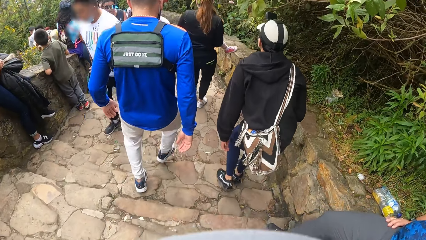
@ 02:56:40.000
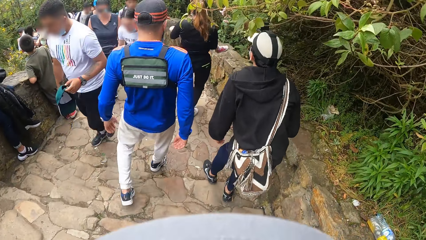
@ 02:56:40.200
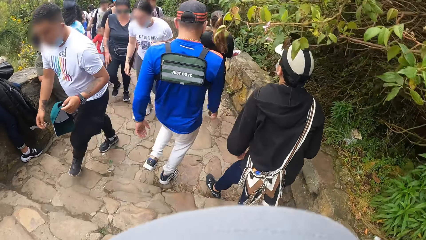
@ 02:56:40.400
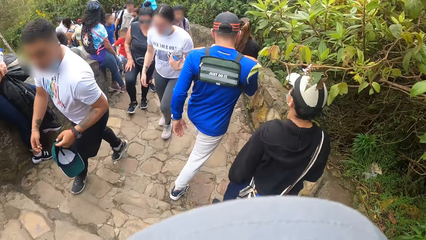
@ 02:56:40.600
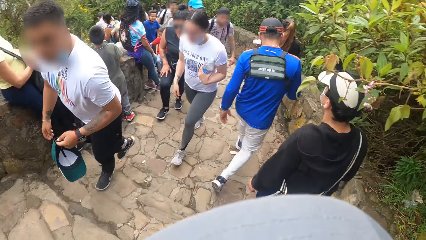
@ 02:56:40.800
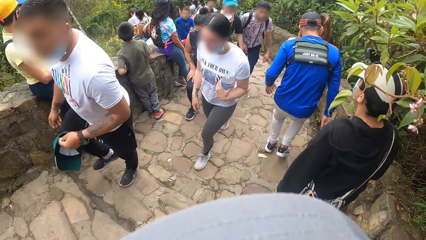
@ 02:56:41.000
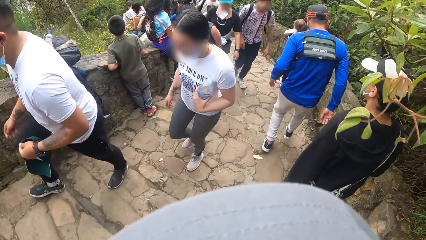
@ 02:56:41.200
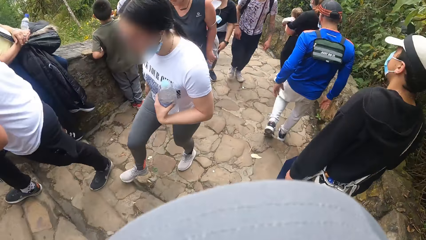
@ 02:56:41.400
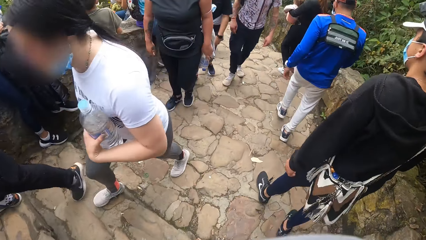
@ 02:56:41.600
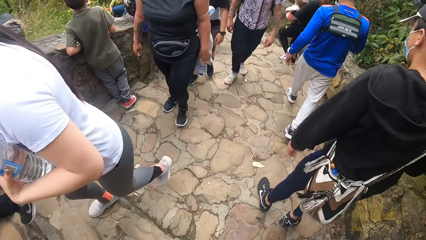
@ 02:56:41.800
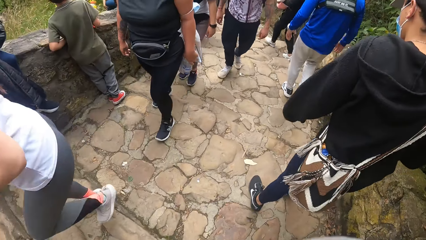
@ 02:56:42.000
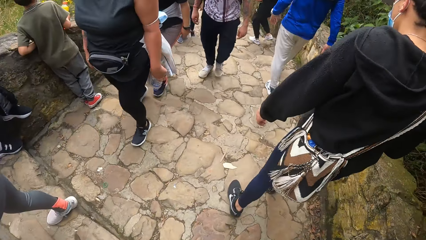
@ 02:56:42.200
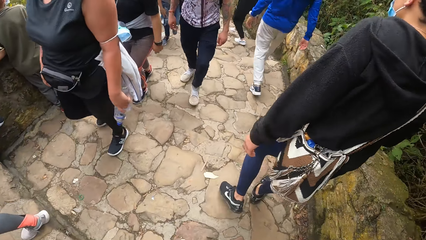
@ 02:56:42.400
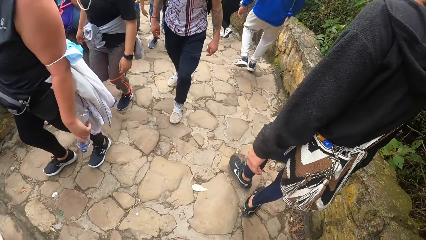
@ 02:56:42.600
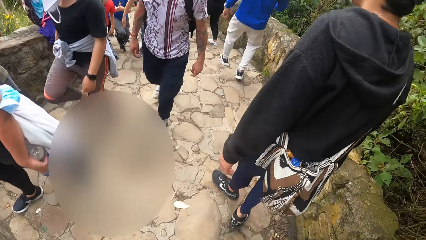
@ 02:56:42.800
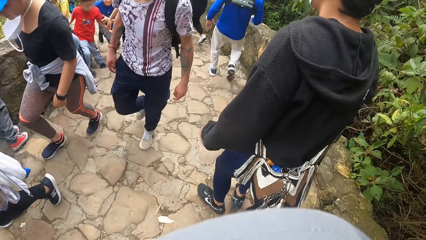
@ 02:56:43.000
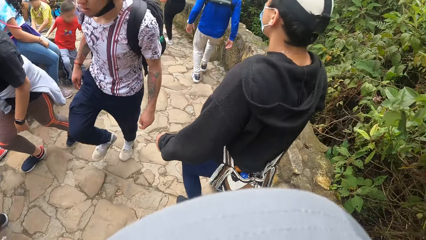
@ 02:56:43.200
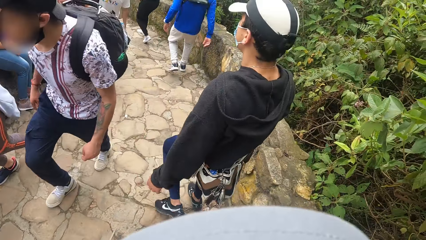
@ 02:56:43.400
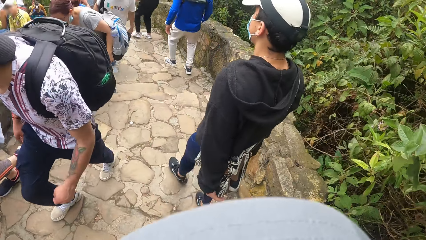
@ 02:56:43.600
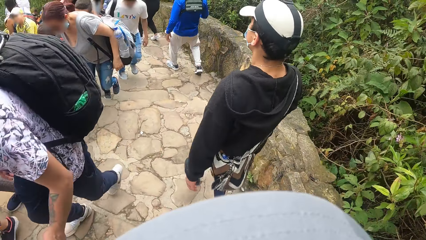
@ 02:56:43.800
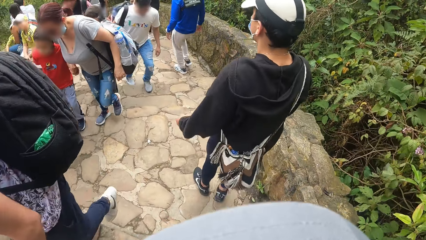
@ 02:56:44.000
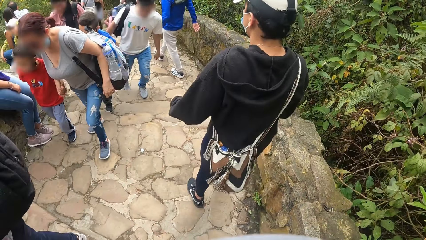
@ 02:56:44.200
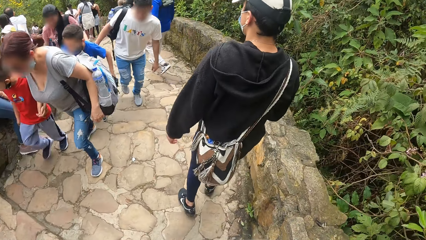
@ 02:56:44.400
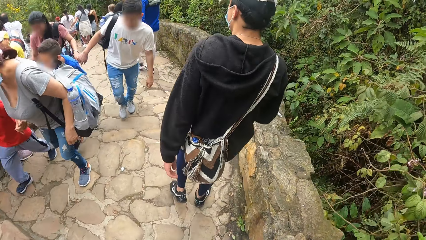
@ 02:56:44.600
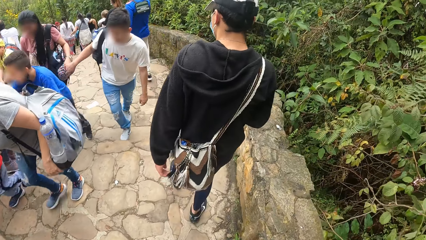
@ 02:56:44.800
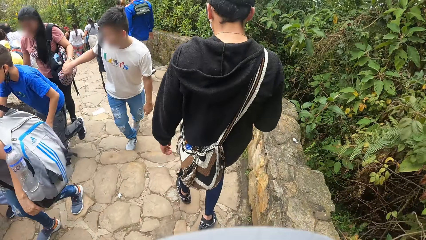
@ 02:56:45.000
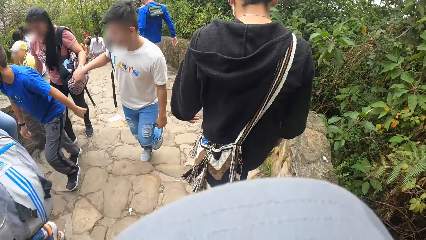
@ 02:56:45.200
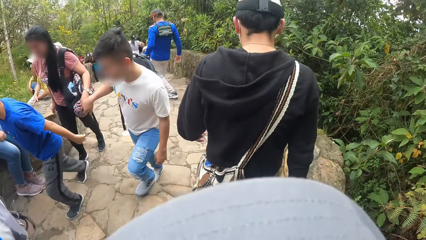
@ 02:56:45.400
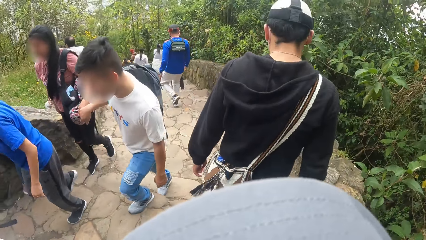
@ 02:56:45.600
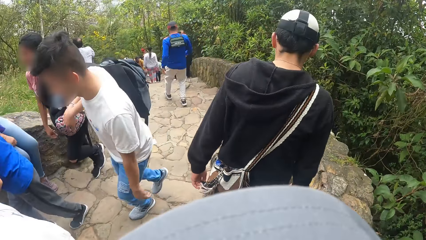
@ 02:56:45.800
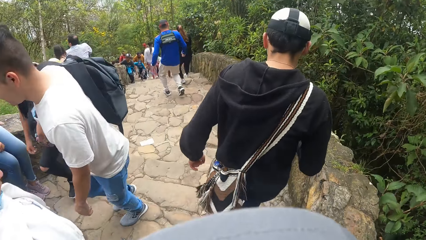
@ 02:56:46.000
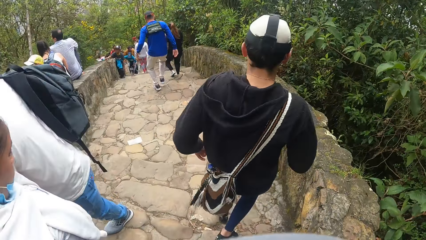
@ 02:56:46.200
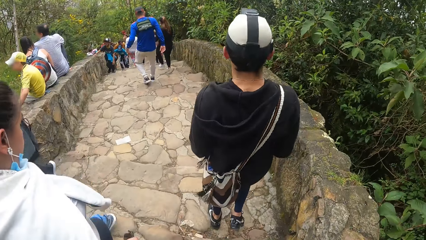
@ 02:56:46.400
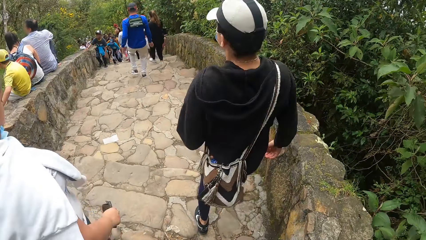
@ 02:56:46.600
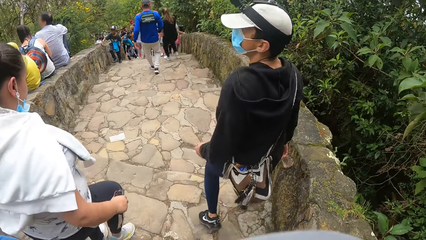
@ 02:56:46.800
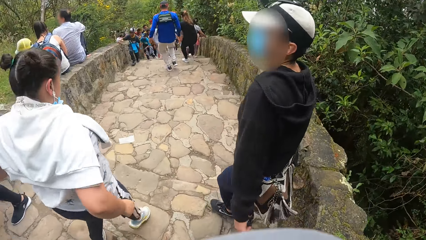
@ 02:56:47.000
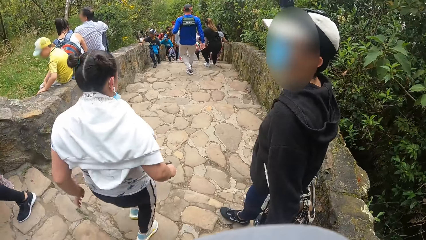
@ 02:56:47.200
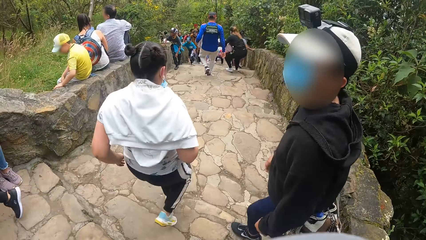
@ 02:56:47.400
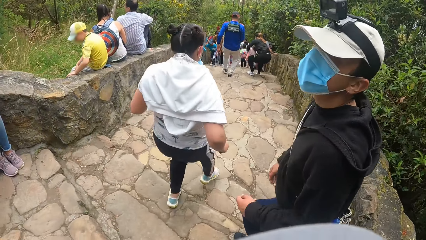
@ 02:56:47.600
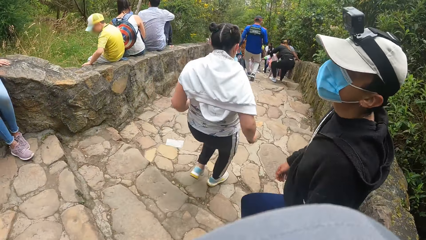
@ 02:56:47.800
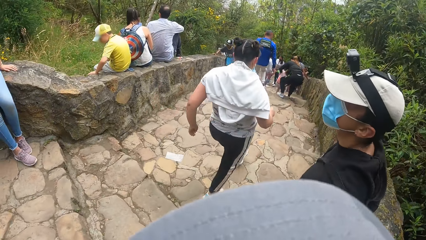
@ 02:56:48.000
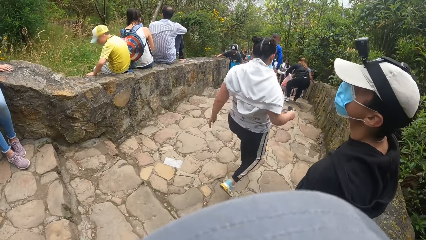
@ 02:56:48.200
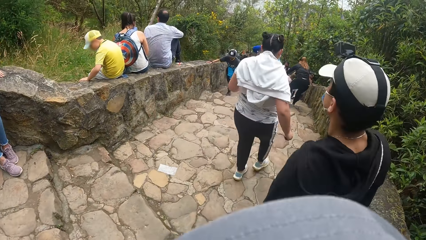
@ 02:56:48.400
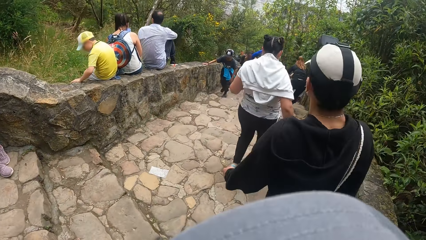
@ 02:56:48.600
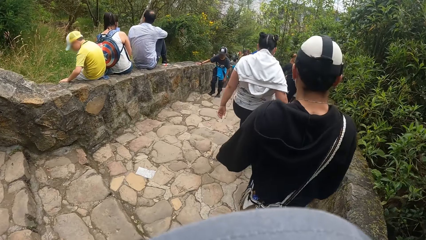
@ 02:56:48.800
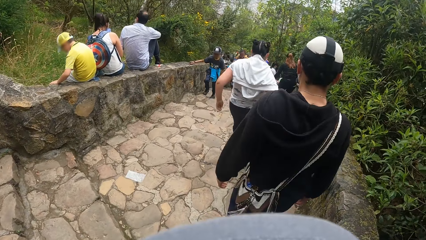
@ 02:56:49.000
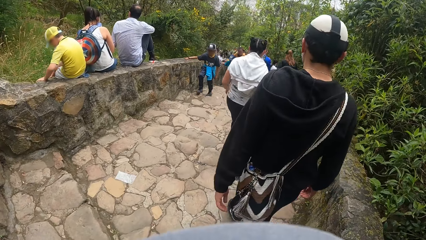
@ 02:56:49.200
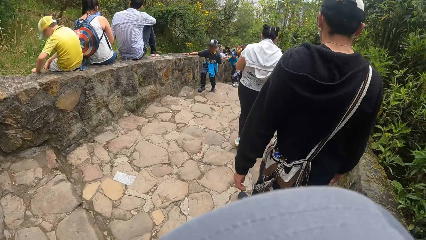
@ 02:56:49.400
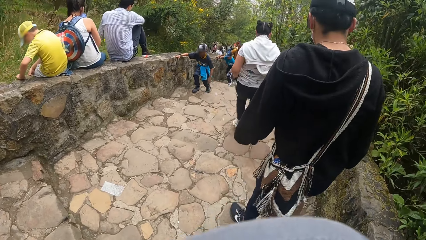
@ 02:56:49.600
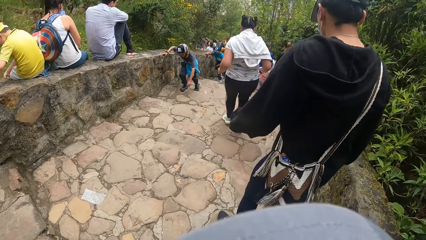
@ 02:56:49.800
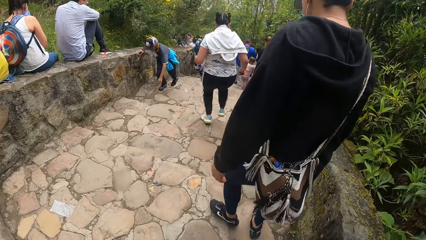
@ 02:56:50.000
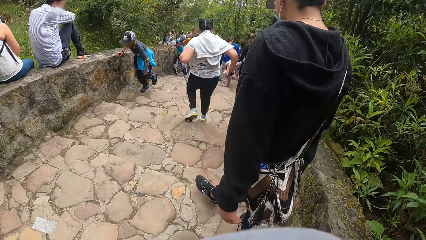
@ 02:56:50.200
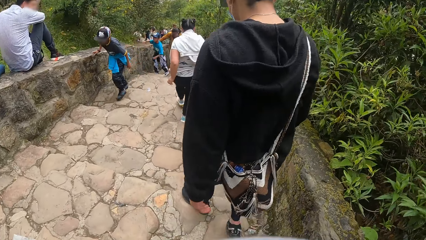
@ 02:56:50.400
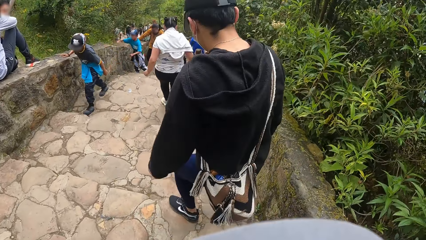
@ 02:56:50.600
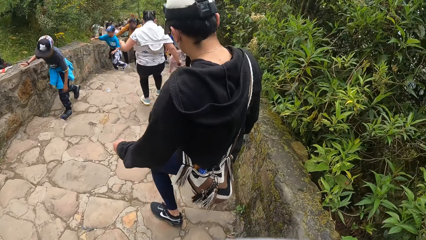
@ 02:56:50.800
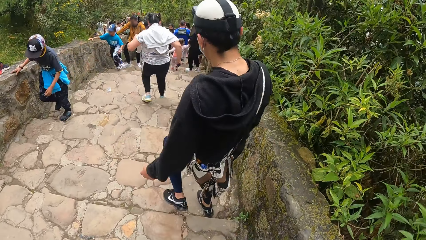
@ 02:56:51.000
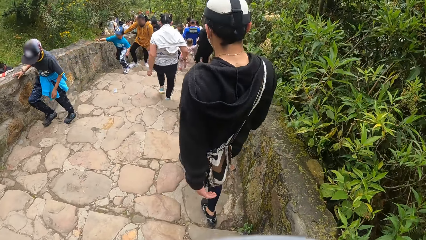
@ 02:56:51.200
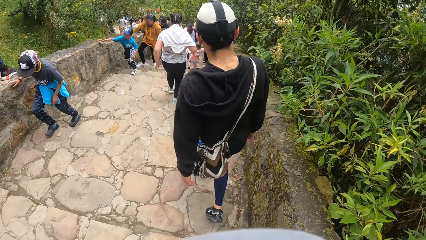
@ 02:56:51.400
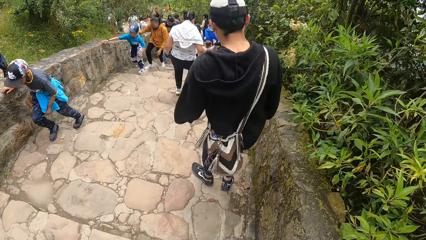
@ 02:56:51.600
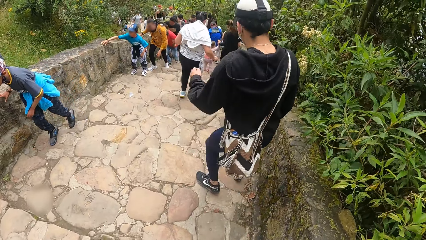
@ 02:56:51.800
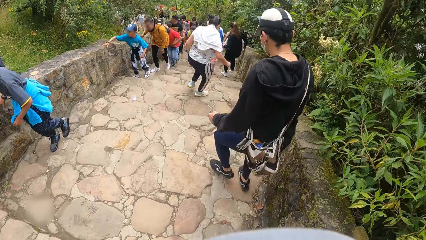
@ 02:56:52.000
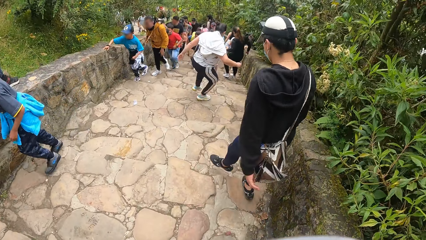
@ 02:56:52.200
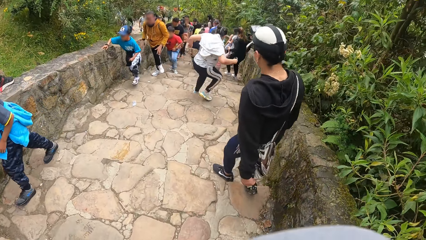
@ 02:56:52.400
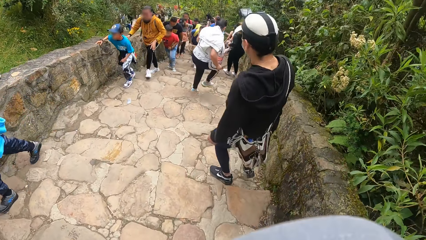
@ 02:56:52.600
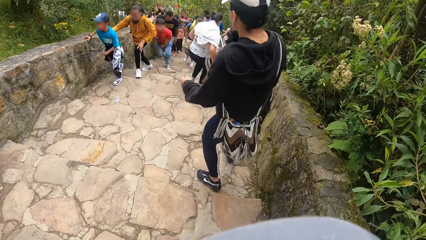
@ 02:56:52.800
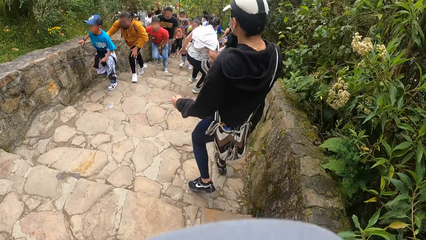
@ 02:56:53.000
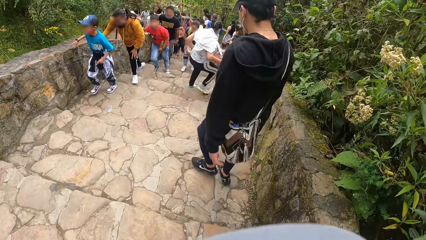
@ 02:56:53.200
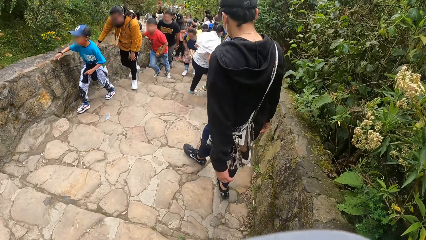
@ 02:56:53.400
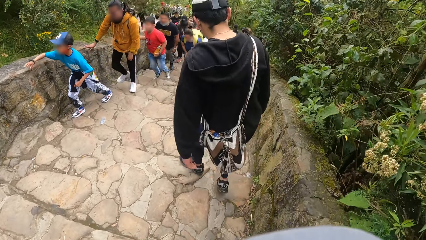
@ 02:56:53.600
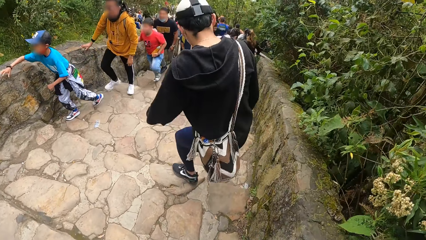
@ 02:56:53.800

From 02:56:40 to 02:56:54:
The camera wearer converses with the person.
